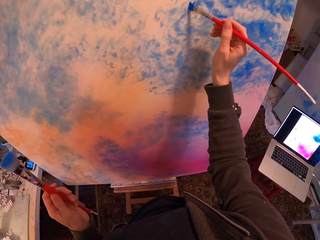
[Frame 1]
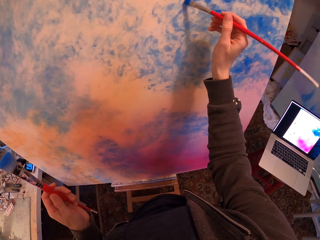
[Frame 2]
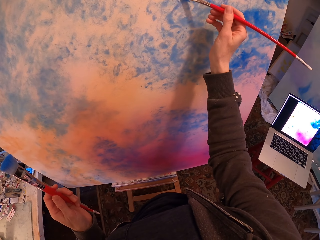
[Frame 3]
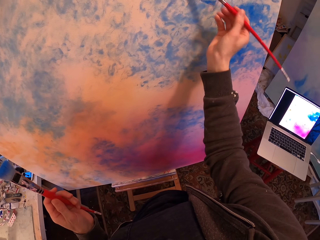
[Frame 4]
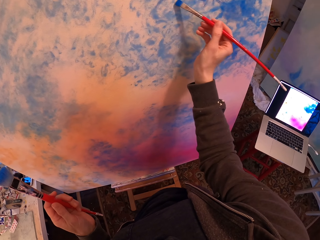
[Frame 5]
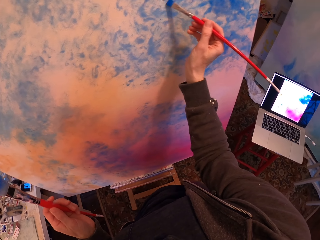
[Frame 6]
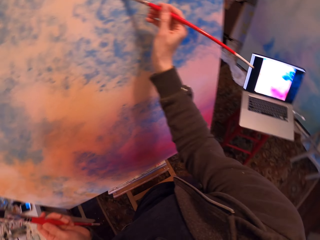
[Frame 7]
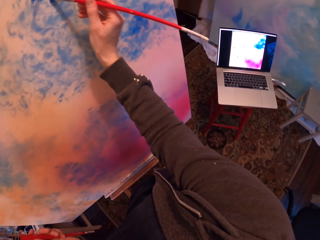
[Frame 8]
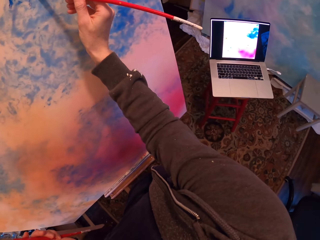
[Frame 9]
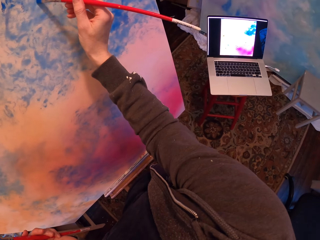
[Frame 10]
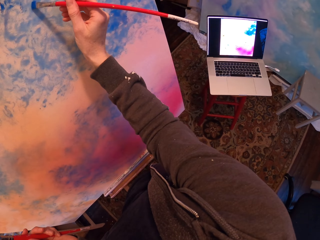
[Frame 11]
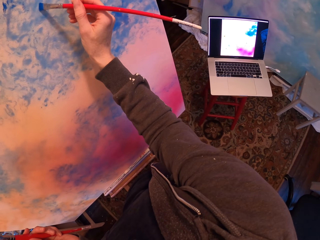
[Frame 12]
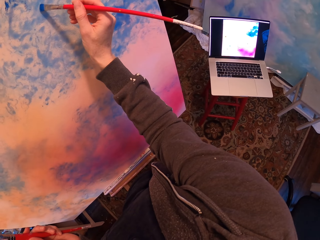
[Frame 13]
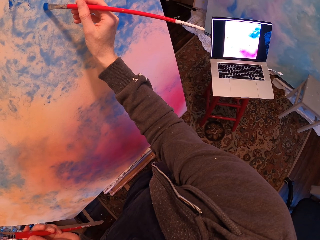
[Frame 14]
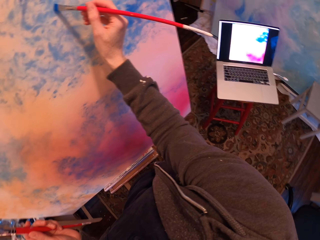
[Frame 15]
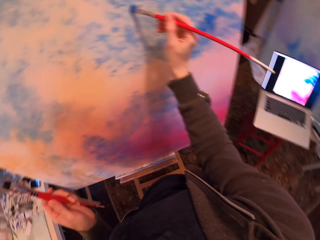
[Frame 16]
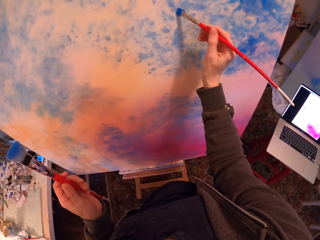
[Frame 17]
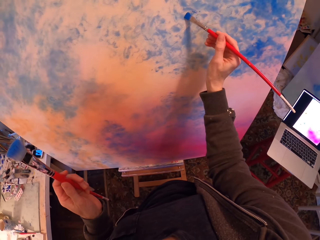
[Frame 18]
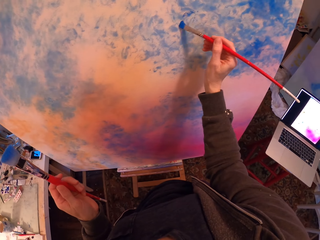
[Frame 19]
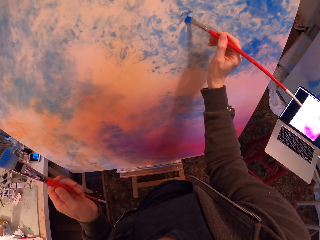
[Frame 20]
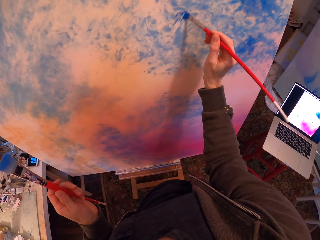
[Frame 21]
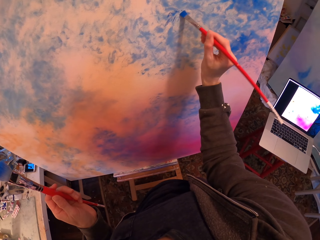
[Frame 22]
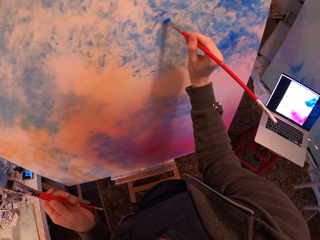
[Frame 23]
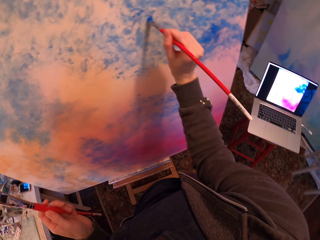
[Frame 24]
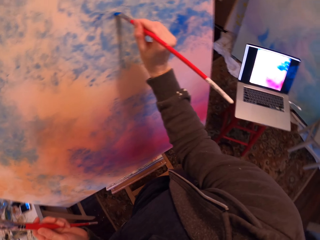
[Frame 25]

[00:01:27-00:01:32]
The camera wearer paints a board.

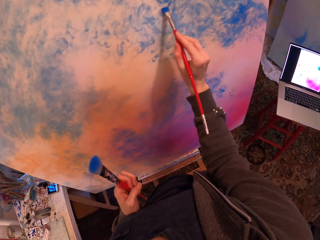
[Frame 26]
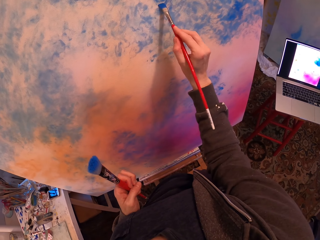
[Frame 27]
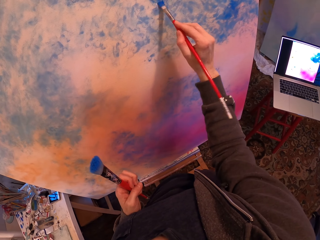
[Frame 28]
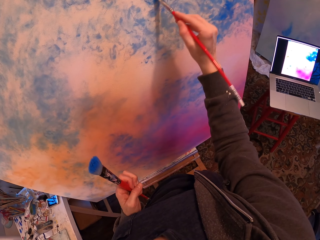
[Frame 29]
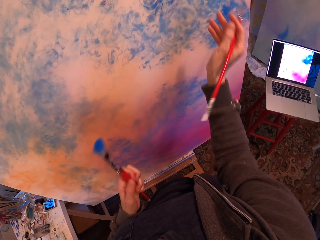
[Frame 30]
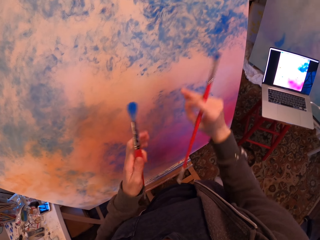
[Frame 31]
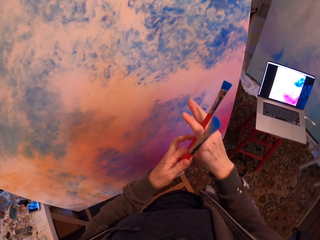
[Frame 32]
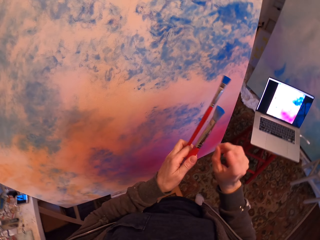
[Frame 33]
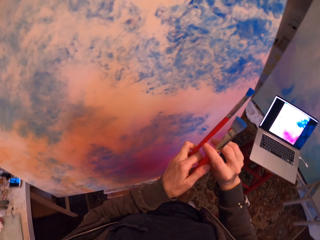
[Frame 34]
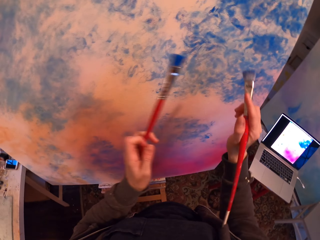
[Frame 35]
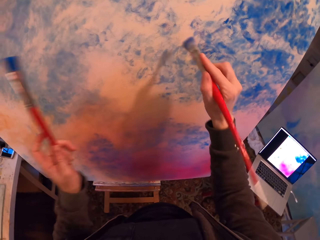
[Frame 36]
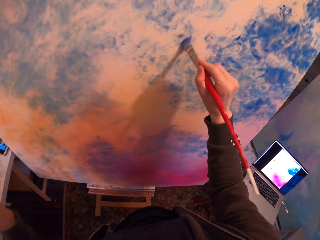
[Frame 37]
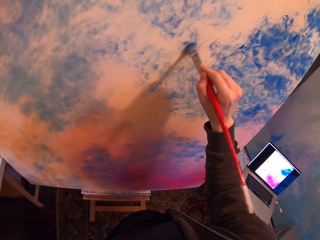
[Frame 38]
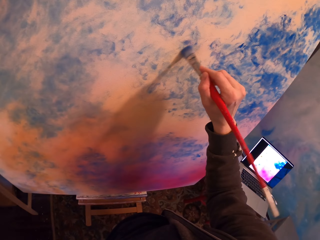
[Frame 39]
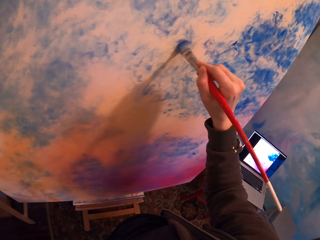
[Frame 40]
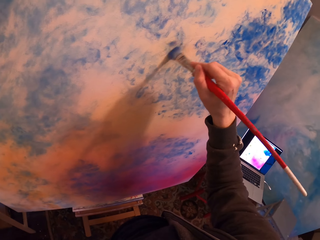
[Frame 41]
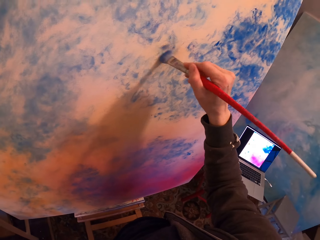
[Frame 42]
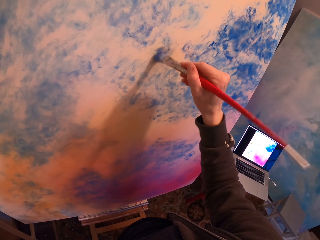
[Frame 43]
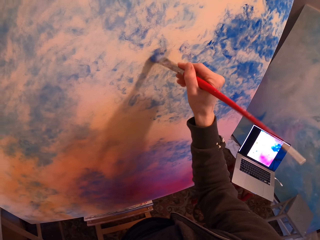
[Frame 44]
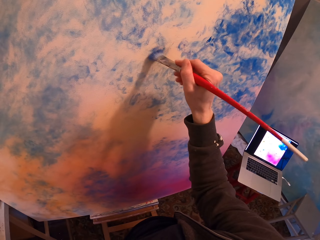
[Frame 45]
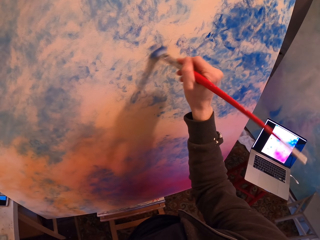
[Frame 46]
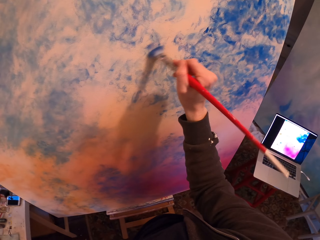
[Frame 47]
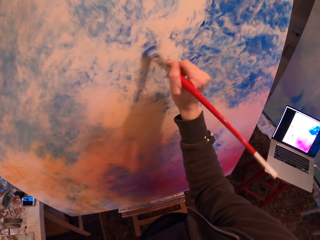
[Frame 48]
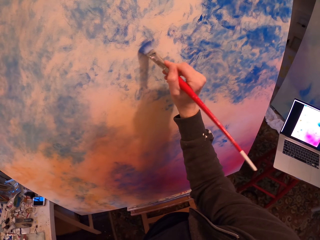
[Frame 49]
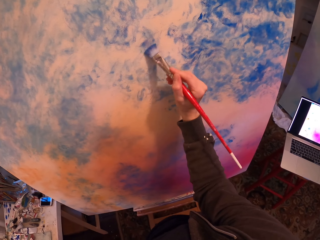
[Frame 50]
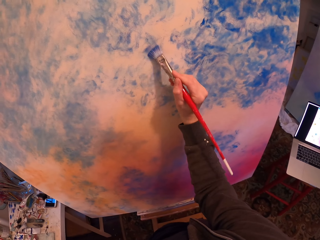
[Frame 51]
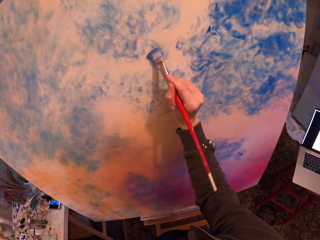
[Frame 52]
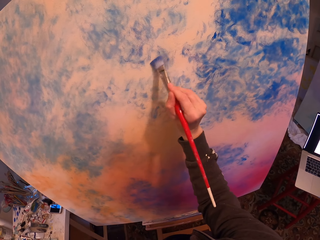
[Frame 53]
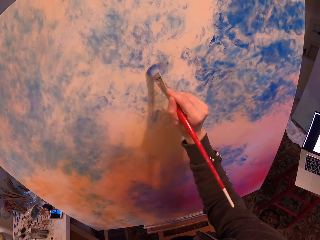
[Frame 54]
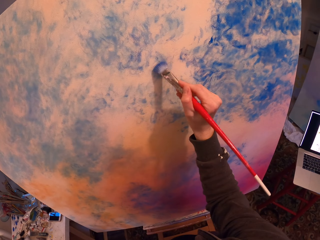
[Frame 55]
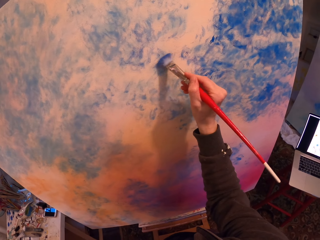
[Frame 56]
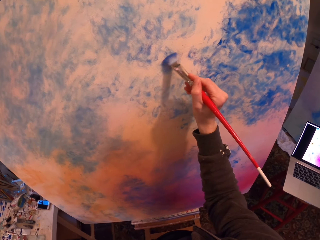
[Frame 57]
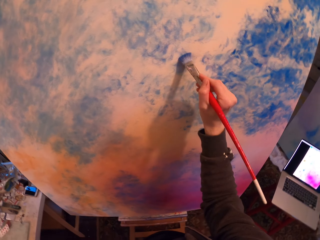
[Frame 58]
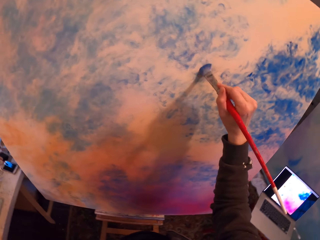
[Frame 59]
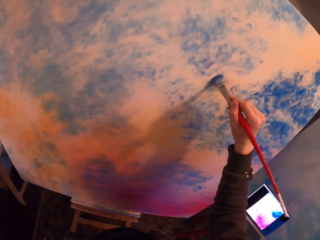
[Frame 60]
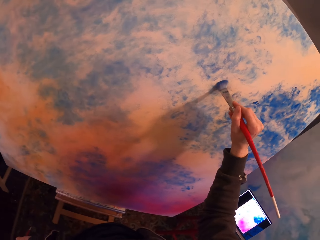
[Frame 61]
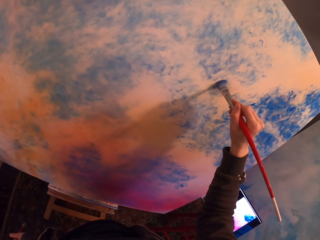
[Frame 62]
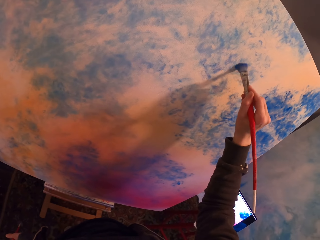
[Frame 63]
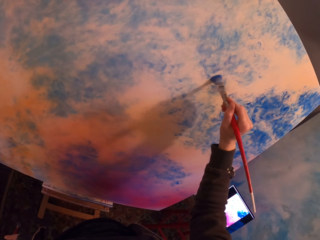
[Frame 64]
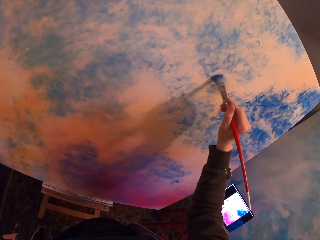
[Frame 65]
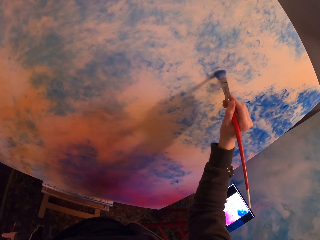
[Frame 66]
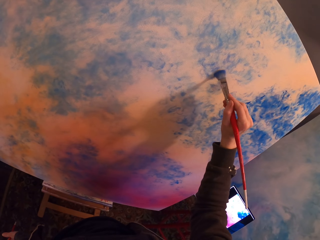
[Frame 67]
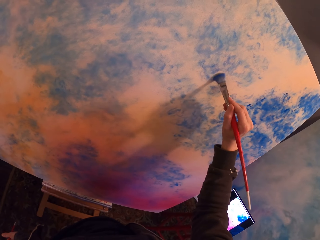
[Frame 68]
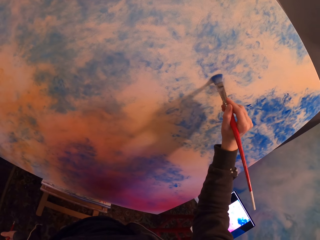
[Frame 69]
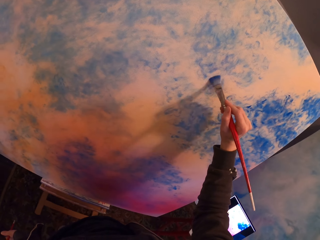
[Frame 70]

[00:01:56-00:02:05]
The camera wearer passes a brush to the right hand. They paint a board.

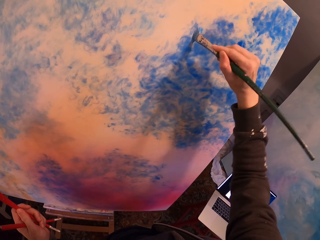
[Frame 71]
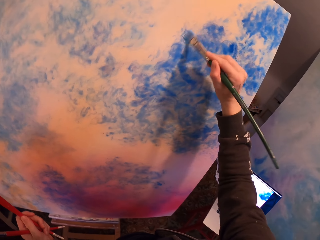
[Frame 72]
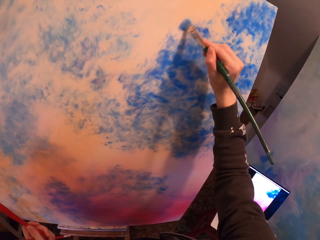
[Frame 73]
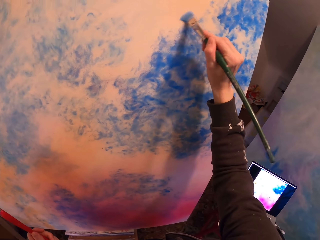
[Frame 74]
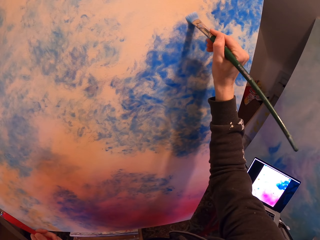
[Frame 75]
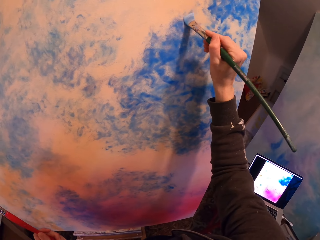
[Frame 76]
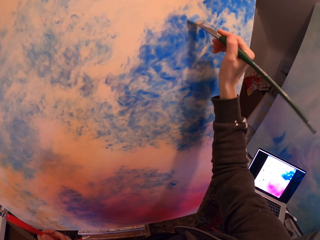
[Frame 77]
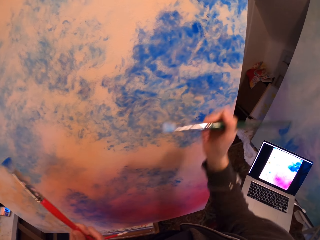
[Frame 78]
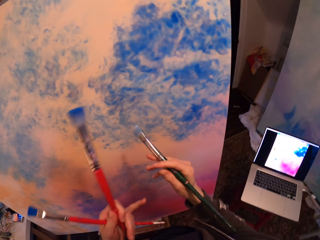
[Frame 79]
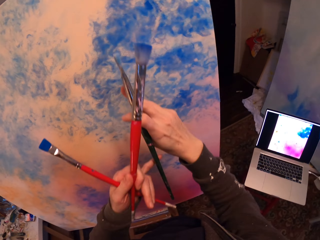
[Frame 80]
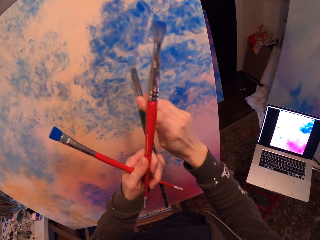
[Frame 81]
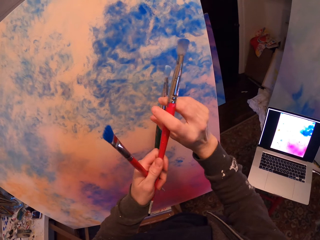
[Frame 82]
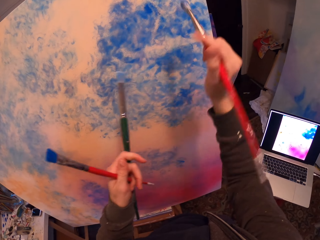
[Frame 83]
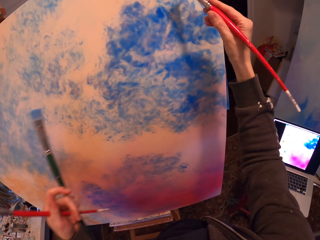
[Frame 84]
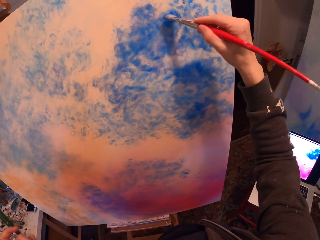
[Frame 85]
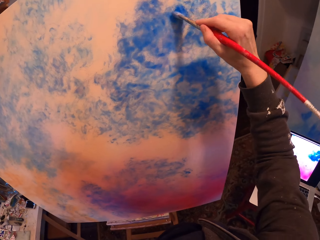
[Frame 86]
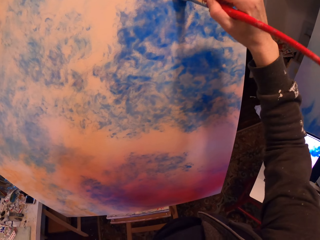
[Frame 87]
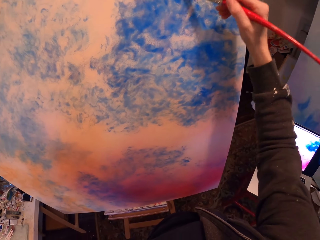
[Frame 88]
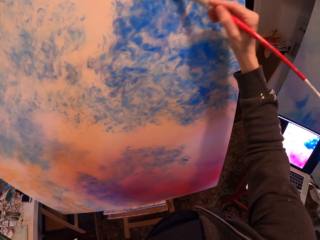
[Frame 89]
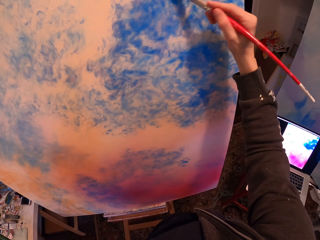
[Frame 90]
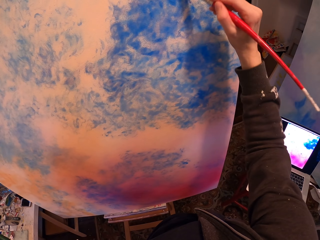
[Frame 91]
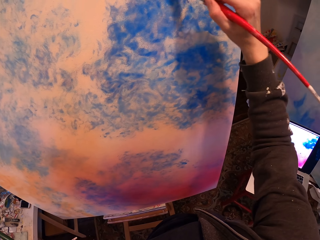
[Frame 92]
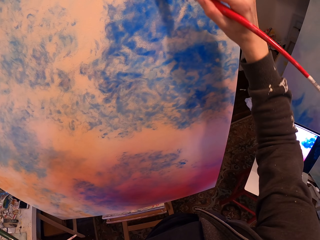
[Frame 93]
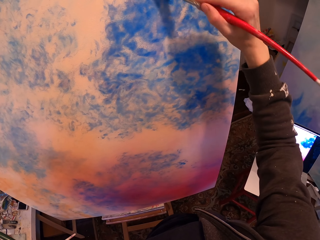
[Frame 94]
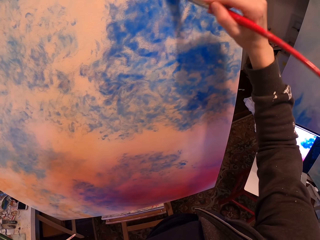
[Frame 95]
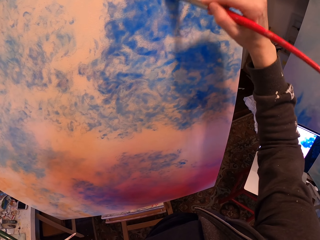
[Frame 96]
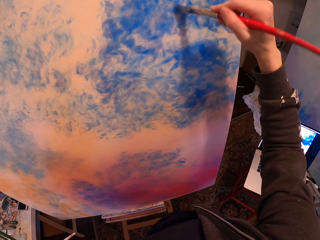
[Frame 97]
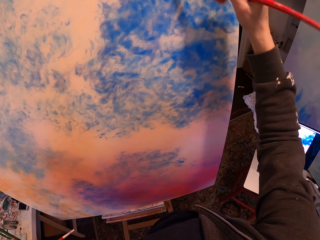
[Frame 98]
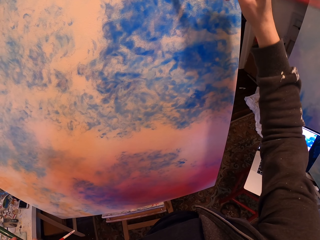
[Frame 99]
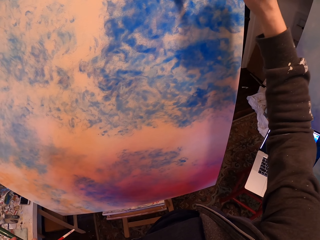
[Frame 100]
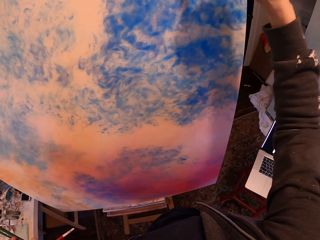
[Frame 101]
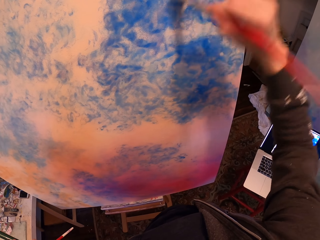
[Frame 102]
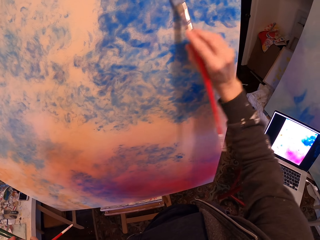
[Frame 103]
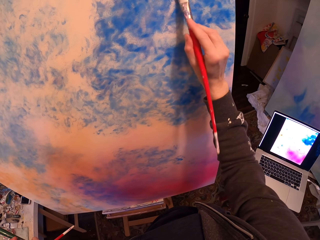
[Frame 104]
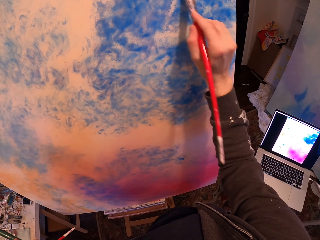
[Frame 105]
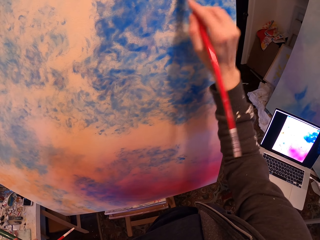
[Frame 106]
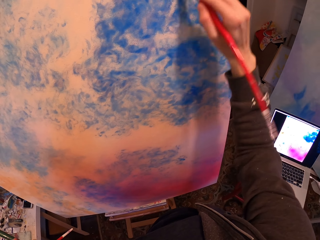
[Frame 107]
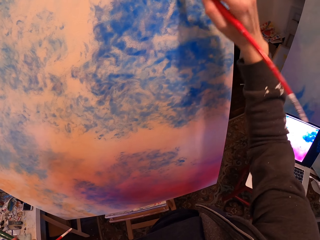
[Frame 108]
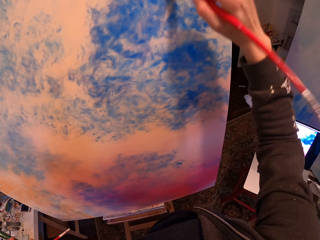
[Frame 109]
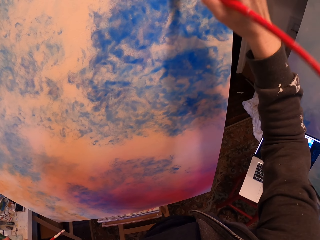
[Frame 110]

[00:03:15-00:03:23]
The camera wearer passes a brush to the right hand. They paint a board.
